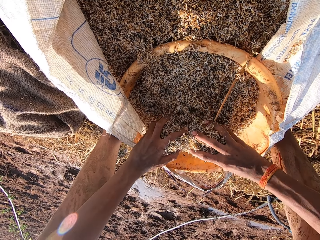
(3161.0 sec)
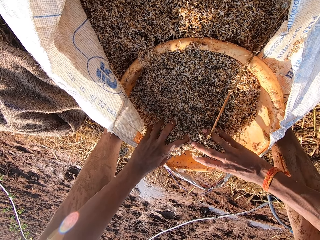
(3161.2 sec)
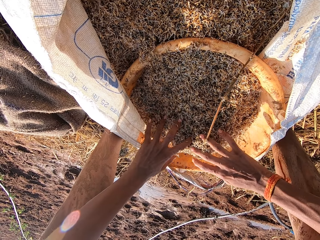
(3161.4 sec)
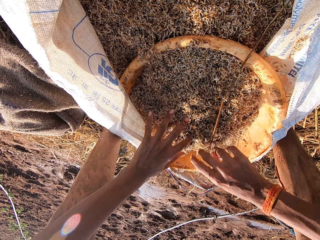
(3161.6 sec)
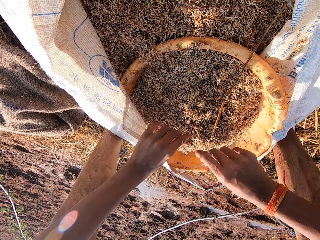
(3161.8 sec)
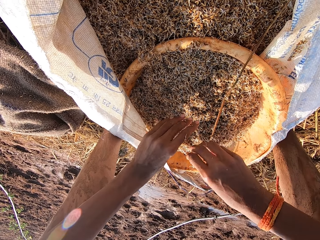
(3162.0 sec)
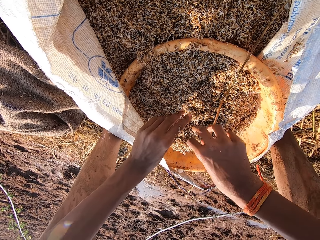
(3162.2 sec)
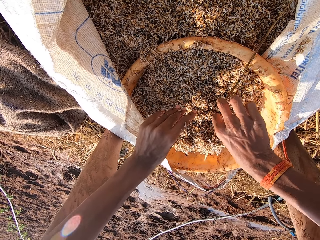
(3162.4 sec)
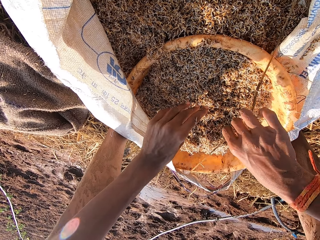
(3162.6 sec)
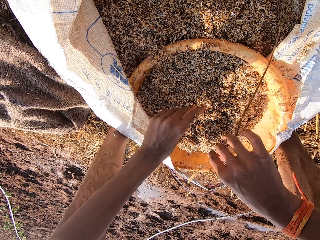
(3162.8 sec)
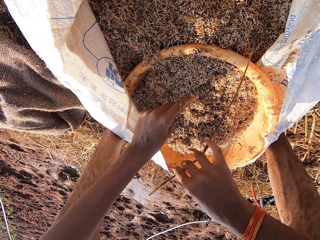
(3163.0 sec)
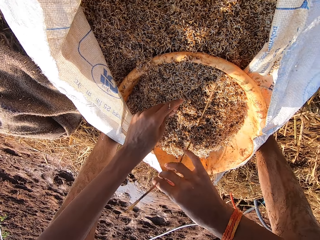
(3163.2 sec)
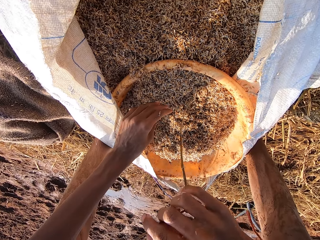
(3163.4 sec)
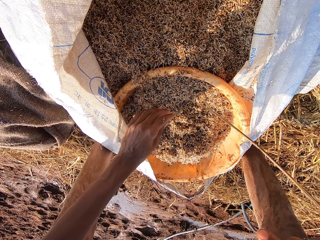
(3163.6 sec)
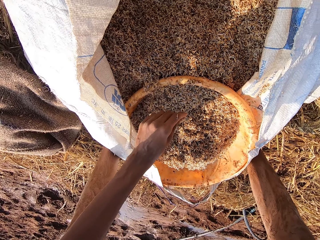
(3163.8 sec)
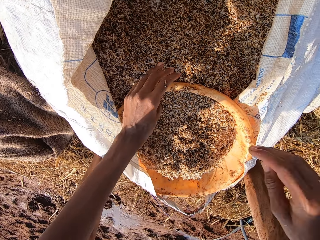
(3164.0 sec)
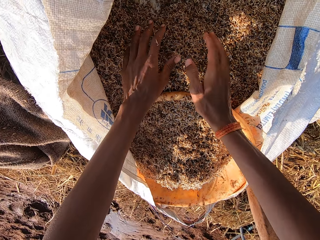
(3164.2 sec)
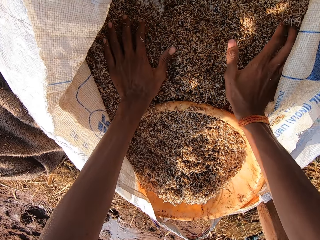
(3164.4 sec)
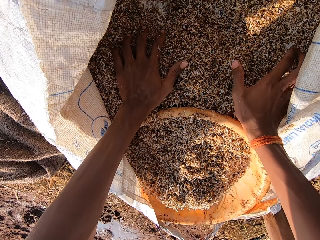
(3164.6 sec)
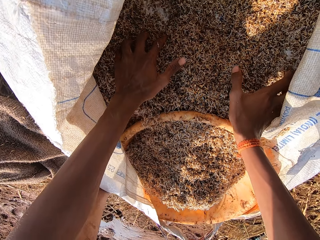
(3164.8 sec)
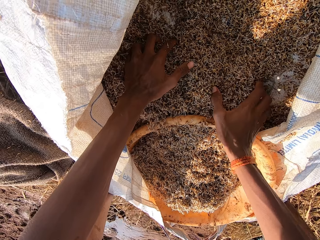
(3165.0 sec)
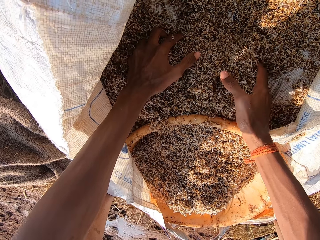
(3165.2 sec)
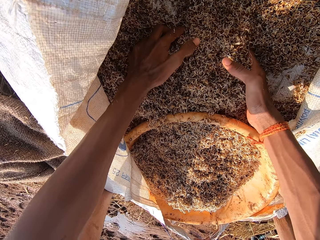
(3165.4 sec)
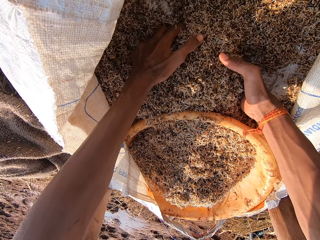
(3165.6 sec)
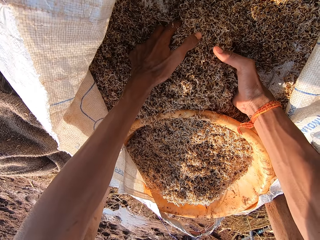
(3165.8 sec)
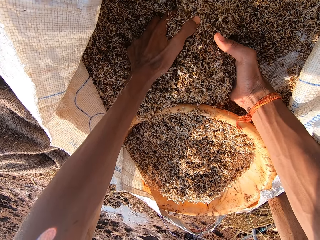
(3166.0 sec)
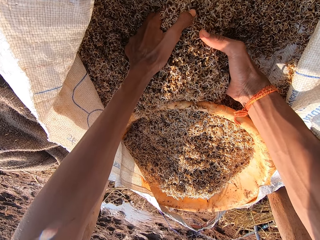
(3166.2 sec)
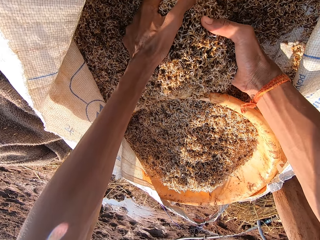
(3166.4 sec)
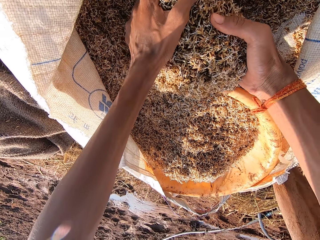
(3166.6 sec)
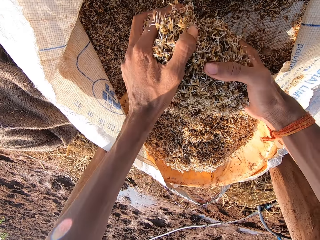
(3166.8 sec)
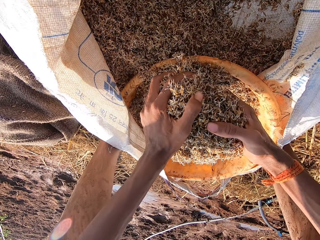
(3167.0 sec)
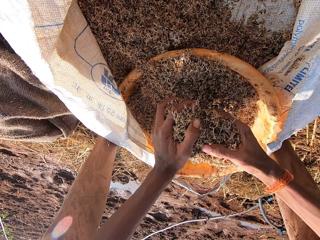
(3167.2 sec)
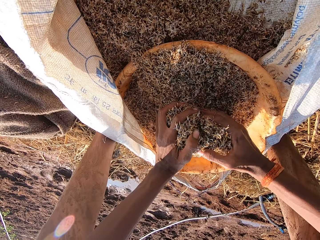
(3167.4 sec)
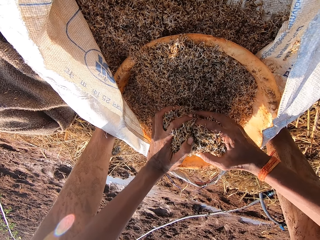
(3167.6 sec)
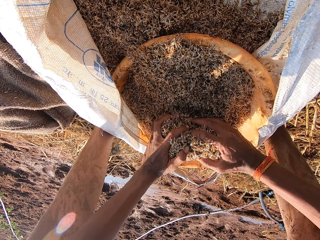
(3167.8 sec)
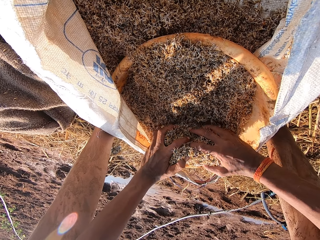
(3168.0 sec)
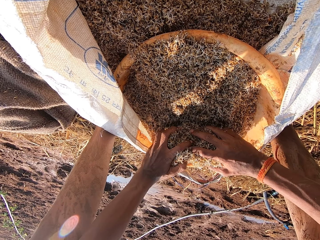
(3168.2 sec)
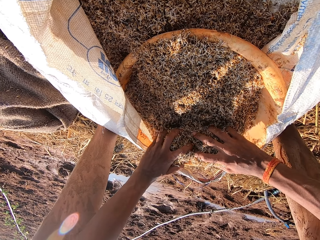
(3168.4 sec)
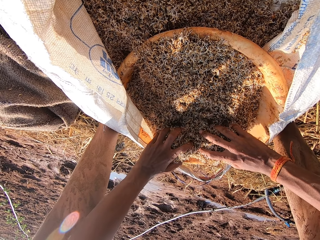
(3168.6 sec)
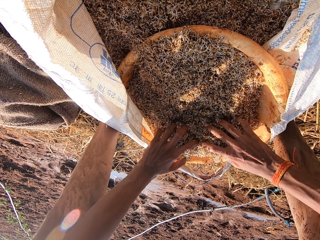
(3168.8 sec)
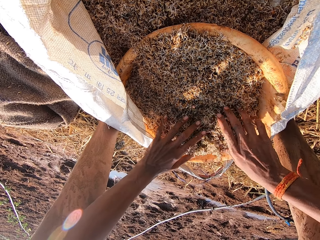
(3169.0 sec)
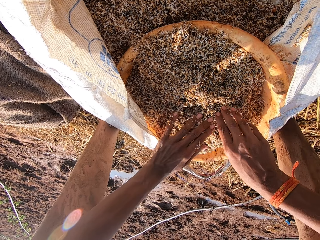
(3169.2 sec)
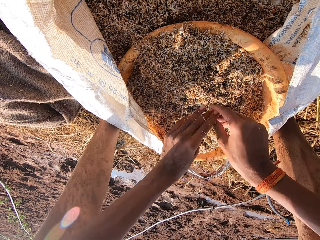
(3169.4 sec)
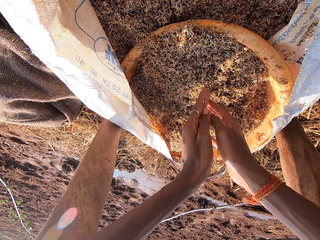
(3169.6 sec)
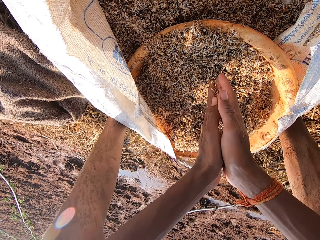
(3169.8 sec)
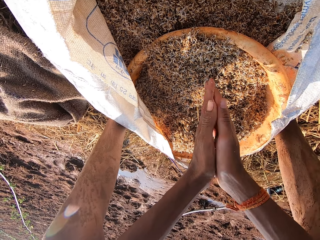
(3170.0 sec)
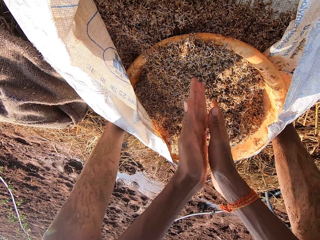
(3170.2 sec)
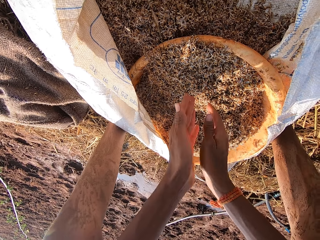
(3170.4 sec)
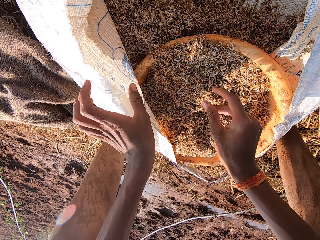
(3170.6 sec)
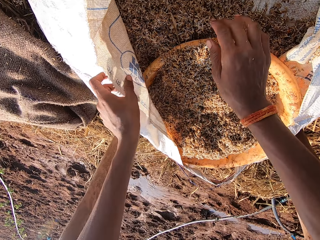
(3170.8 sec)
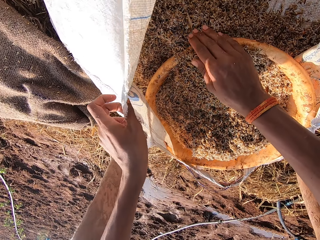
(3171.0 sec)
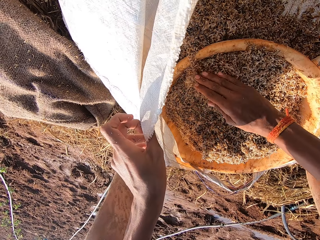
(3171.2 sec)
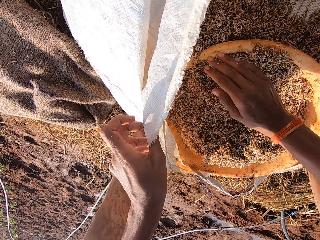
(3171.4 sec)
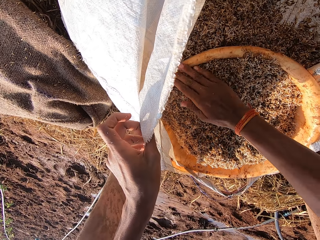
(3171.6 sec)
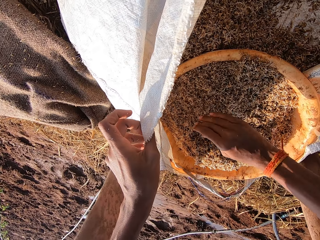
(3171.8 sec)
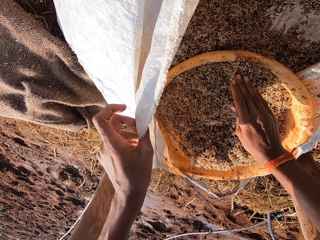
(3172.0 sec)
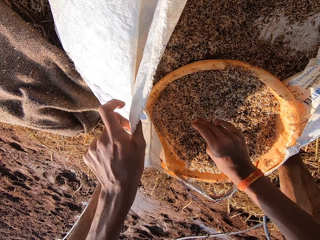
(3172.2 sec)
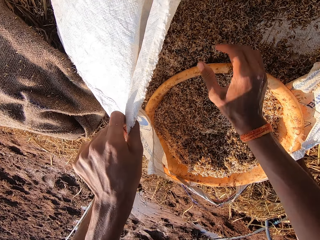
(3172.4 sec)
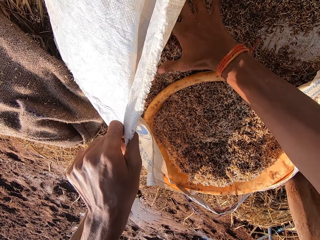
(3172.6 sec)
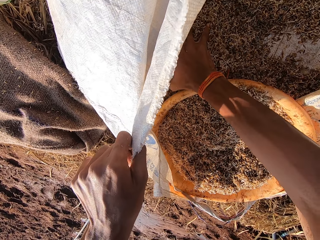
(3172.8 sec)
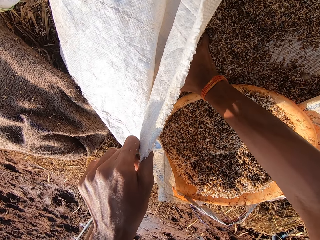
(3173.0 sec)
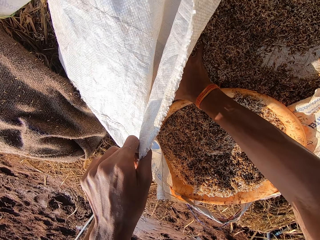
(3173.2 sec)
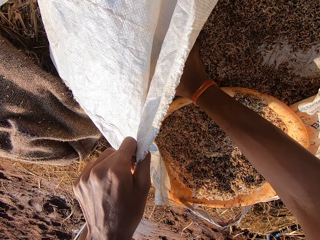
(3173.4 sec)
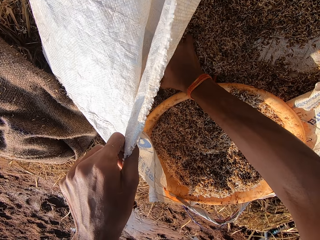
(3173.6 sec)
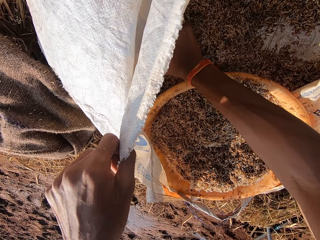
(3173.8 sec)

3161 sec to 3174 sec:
The camera wearer removes a twig from the bag of barley straws with his right hand. He collects something with his hands. He transfers some barley straws from the bag of barley straws into the bowl with both hands. He dusts his hands. He holds the bag of barley straws with his left hand and spreads the barley straws in the bowl with his right hand.

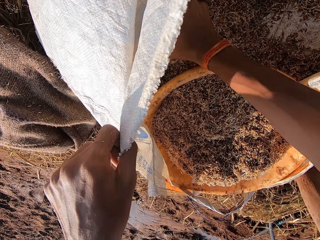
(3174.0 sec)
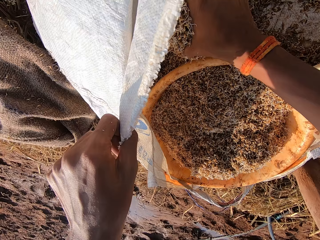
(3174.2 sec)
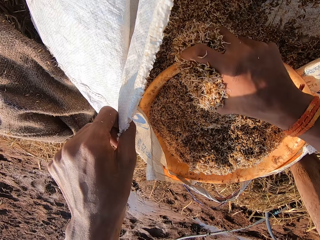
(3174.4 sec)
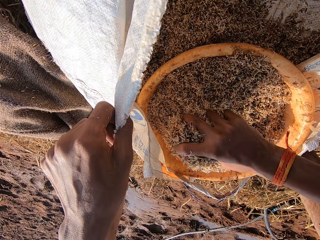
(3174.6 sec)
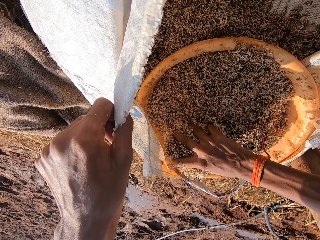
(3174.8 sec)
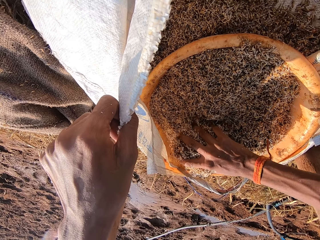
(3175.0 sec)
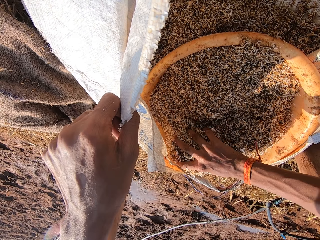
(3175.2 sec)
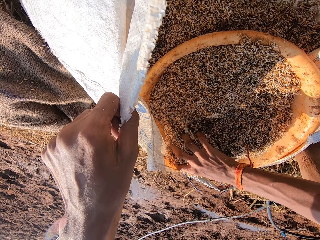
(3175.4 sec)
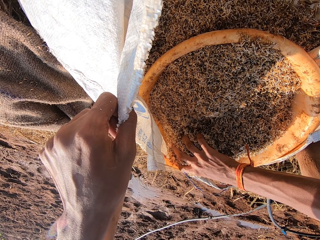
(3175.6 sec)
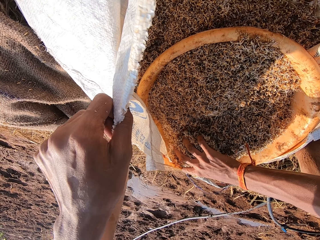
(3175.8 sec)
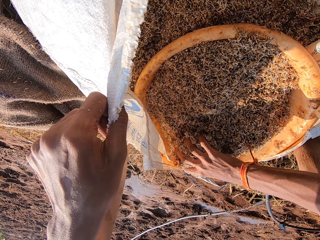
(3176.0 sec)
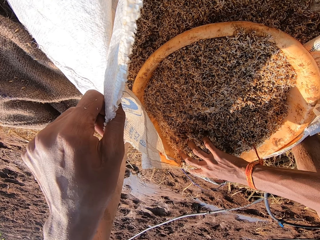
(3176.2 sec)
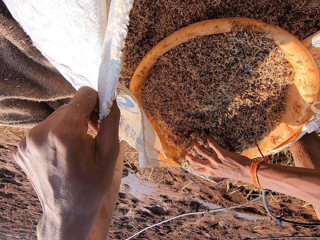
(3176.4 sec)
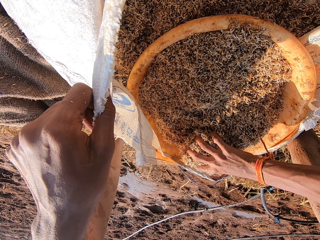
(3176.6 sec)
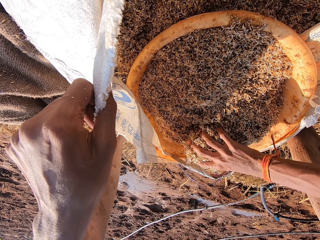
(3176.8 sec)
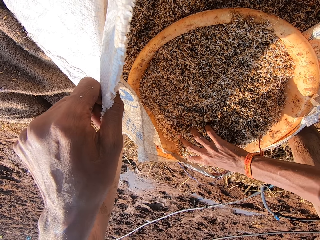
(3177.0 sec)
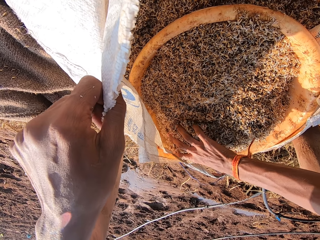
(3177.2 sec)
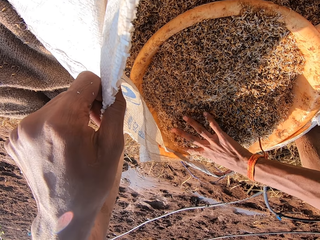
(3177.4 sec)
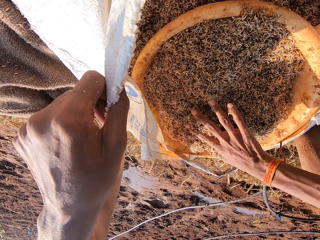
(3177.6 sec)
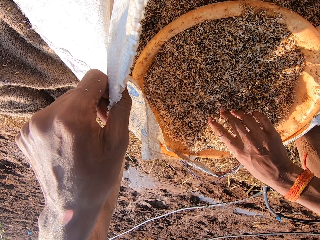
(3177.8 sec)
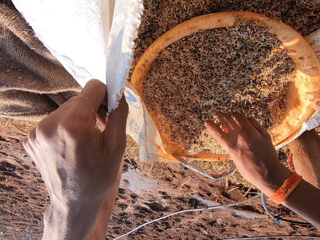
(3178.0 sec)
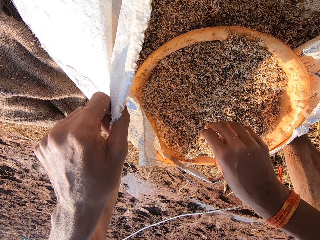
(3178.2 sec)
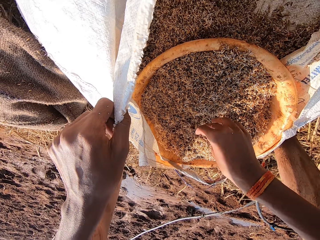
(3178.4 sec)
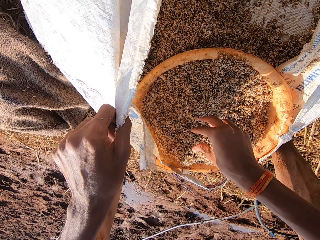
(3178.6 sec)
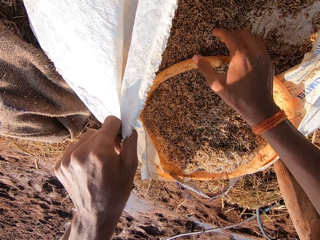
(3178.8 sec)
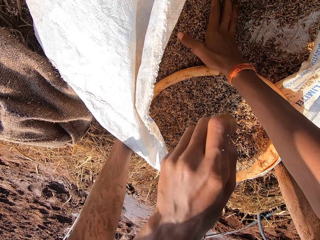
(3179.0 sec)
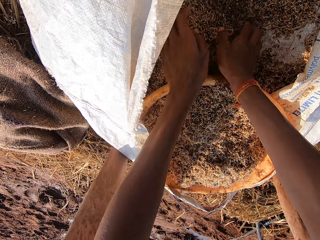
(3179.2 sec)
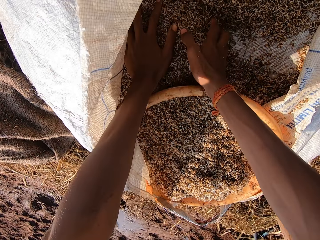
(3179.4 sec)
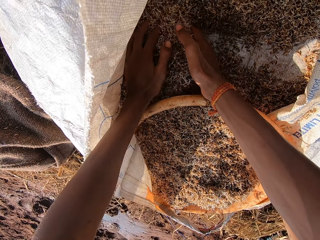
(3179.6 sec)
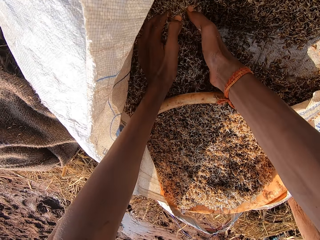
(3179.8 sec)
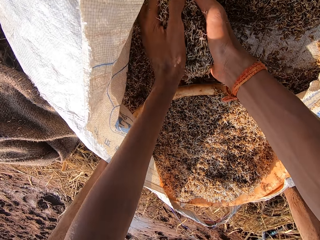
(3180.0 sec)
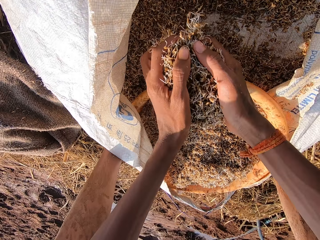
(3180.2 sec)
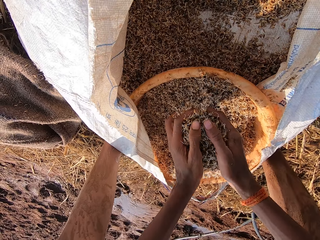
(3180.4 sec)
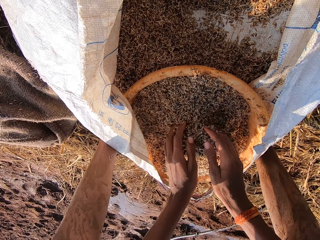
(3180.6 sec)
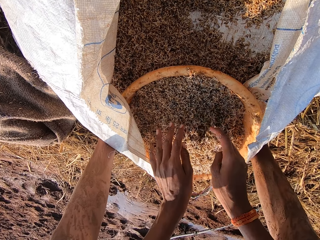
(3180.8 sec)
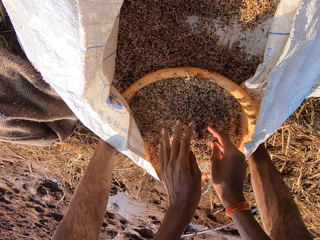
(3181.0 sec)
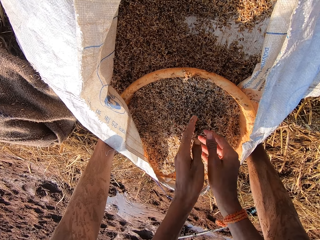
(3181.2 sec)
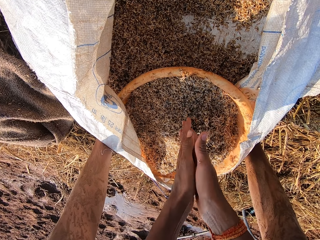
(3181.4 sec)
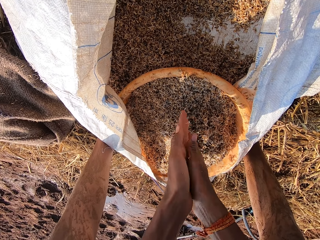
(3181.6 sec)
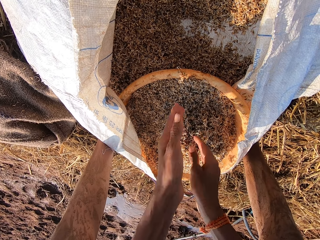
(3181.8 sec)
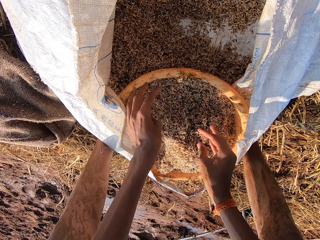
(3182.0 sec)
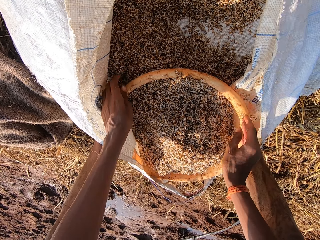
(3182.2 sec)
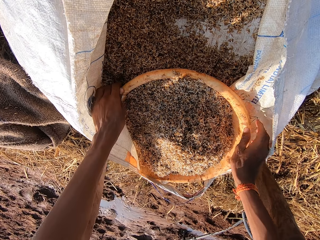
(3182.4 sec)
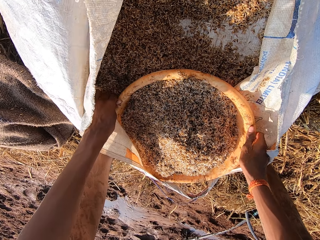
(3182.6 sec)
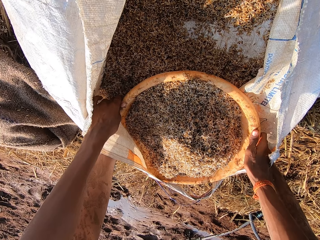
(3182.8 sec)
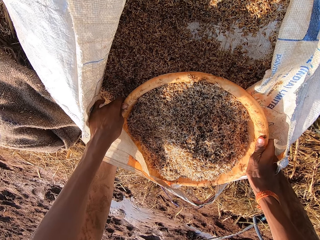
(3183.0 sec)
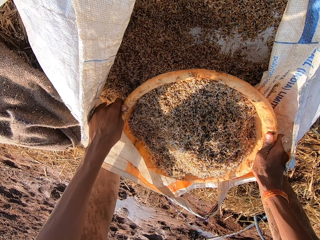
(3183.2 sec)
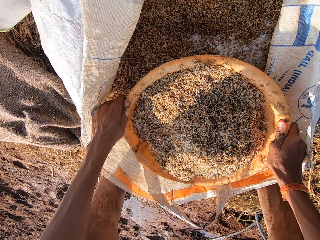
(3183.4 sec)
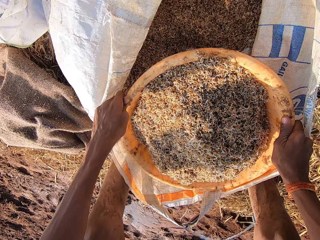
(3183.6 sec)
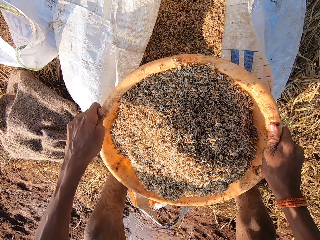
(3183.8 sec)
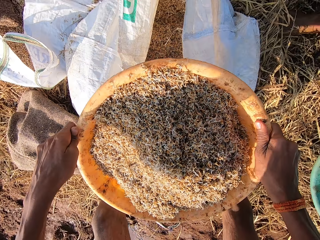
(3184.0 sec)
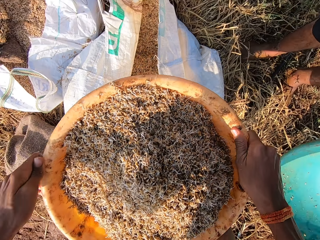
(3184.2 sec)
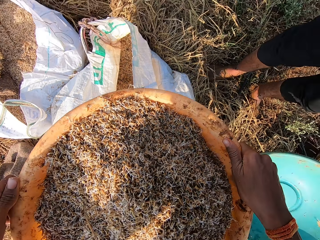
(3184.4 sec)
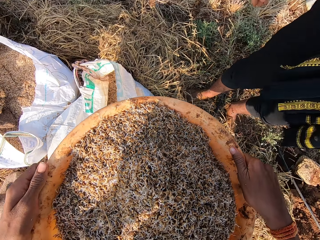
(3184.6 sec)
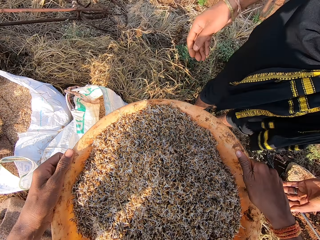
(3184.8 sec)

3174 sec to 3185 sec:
The camera wearer transfers some barley straws from the bag of barley straws into the bowl or basin with his right hand. He dusts his right hand. He picks something with his hands. He transfers some barley straws from the bag of barley straws into the bowl with both hands. He dusts his hands. He picks the basin from the ground. He carries the bowl of barley straws from the bag of barley straws with both hands.
